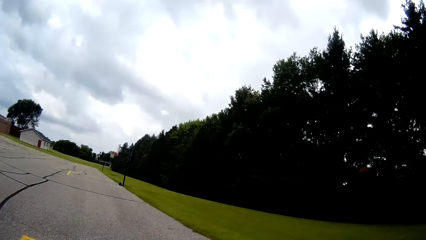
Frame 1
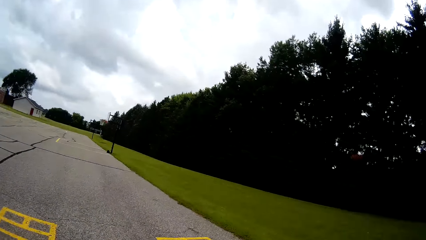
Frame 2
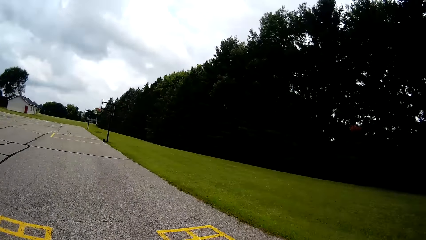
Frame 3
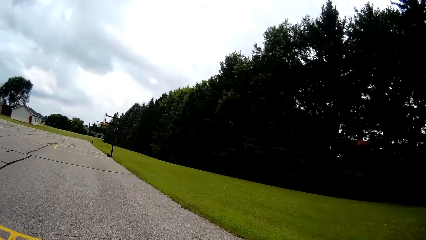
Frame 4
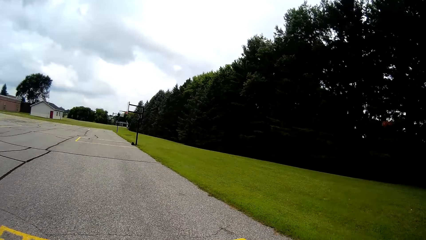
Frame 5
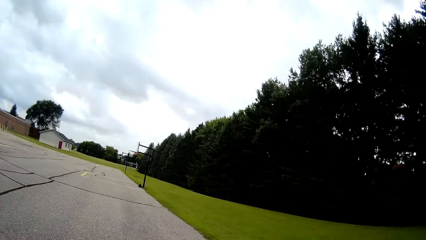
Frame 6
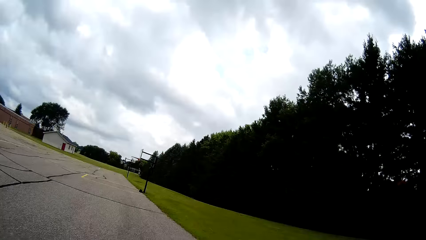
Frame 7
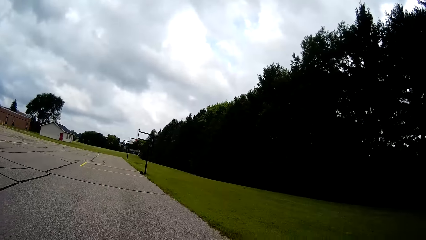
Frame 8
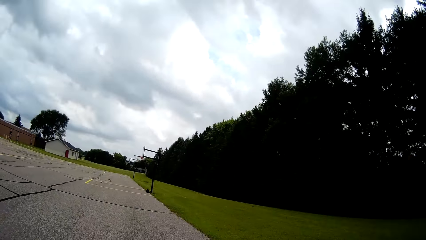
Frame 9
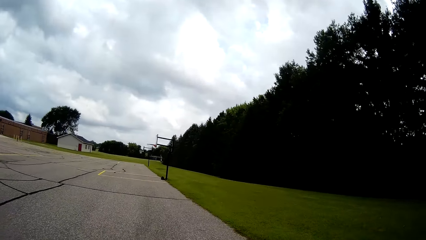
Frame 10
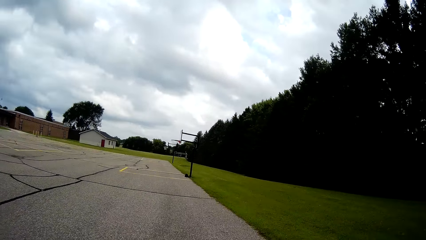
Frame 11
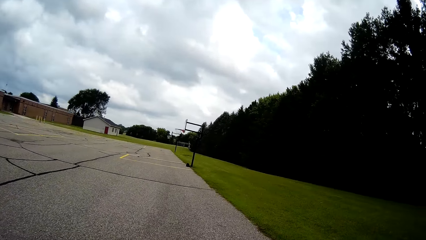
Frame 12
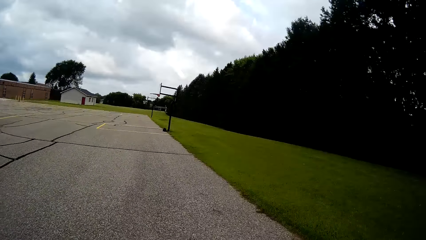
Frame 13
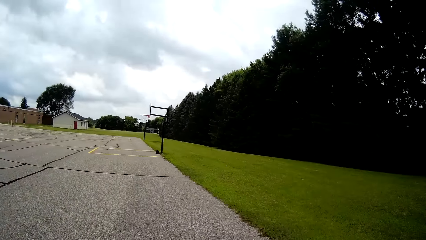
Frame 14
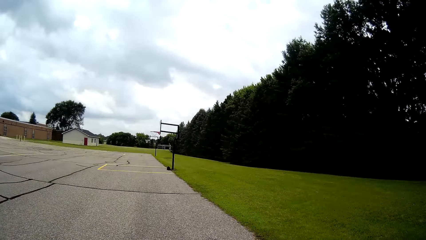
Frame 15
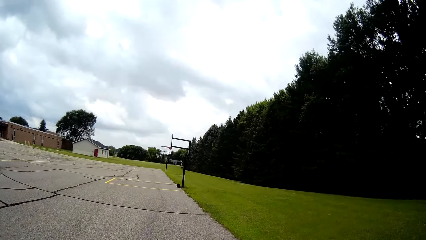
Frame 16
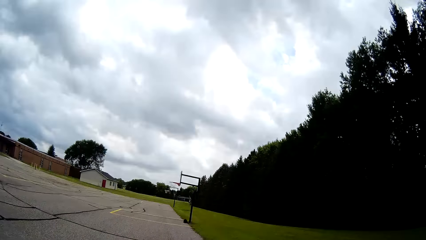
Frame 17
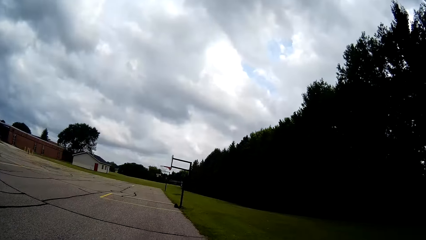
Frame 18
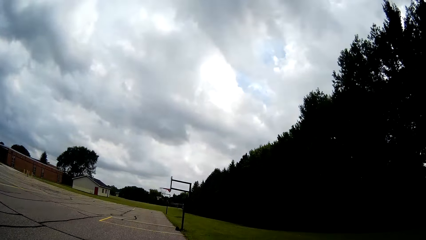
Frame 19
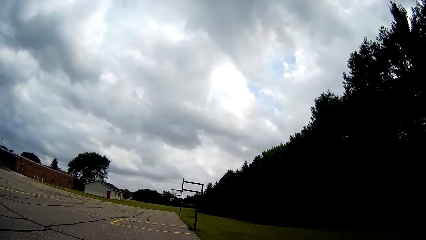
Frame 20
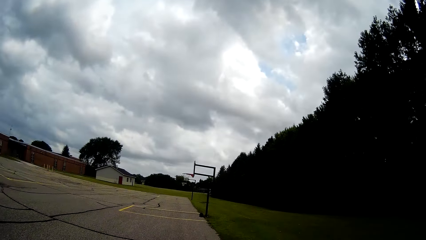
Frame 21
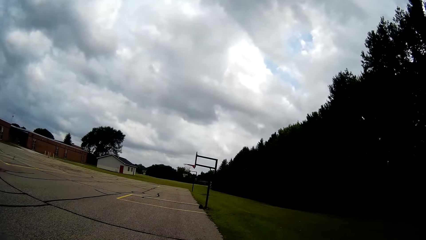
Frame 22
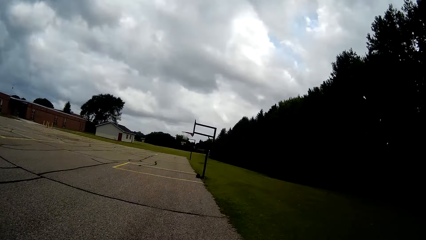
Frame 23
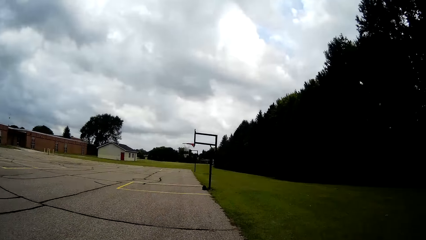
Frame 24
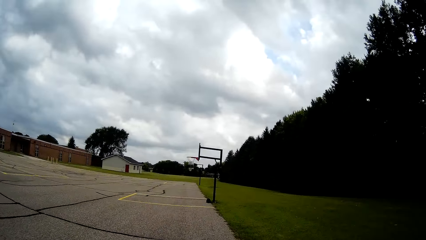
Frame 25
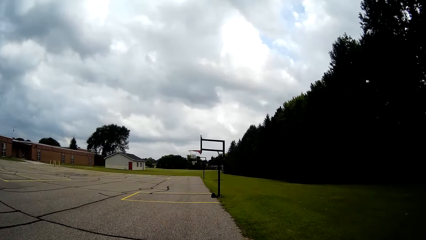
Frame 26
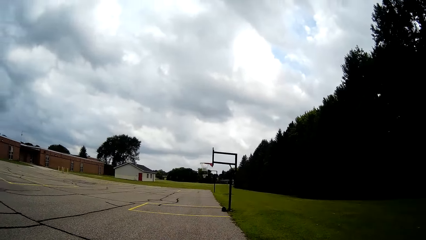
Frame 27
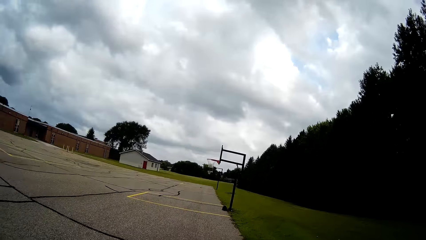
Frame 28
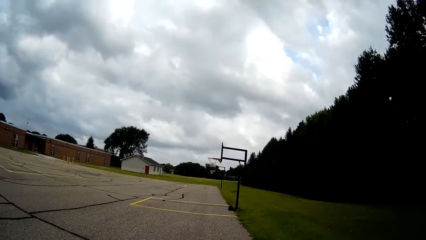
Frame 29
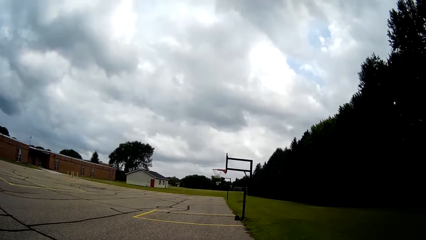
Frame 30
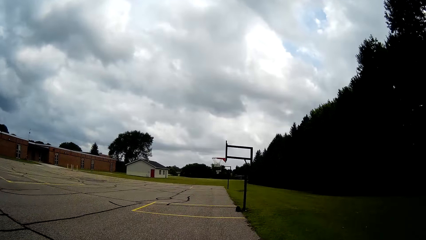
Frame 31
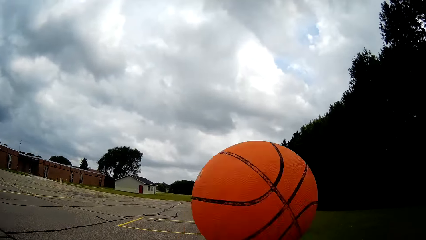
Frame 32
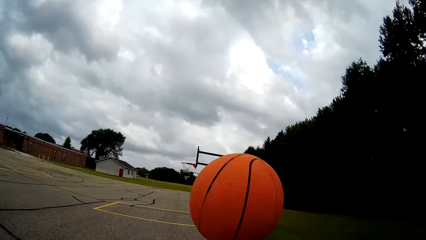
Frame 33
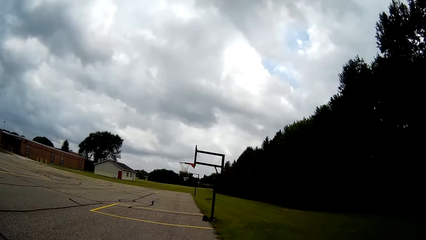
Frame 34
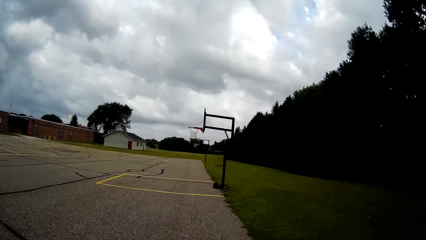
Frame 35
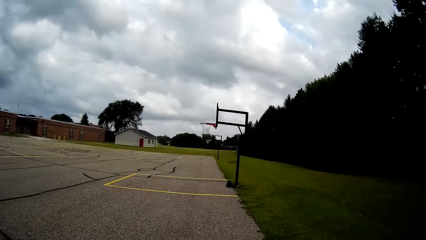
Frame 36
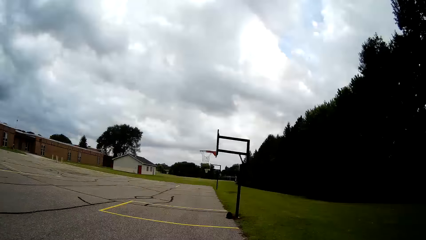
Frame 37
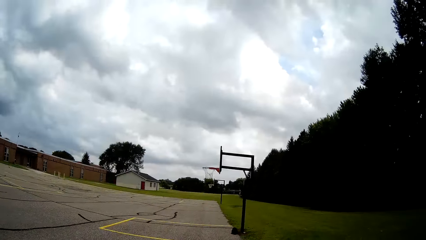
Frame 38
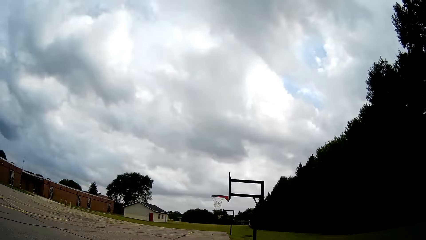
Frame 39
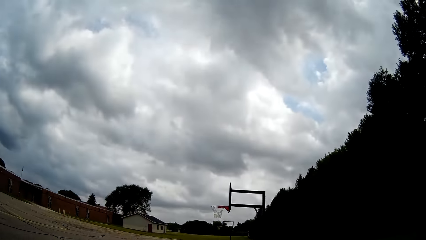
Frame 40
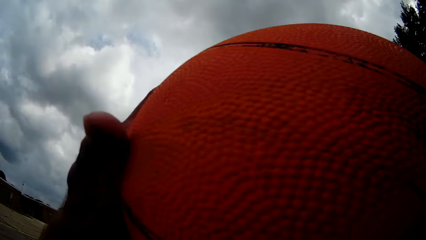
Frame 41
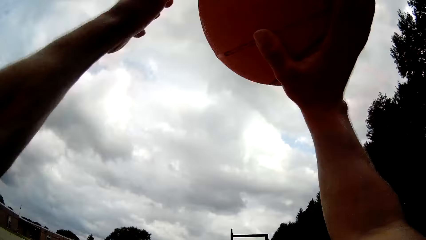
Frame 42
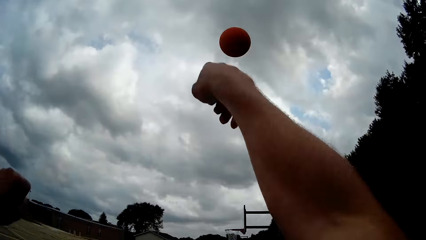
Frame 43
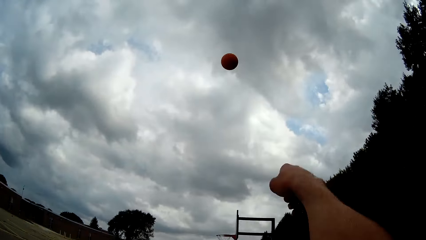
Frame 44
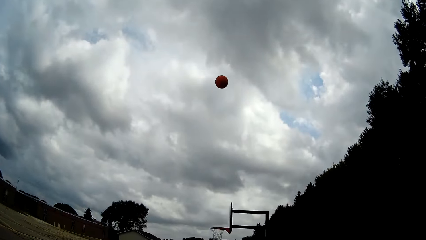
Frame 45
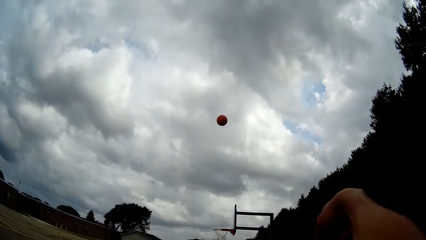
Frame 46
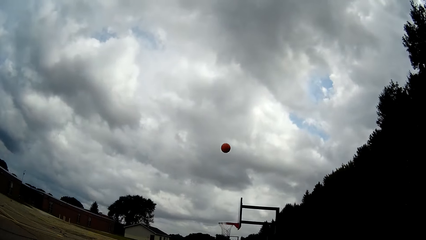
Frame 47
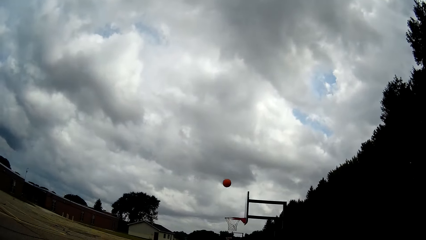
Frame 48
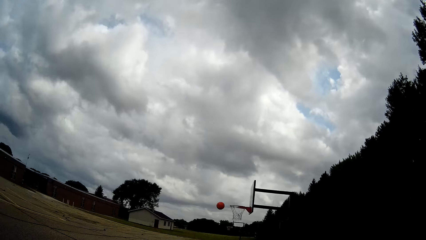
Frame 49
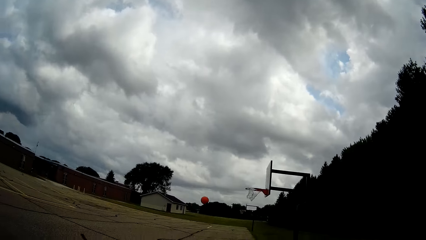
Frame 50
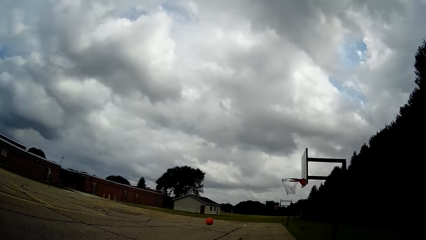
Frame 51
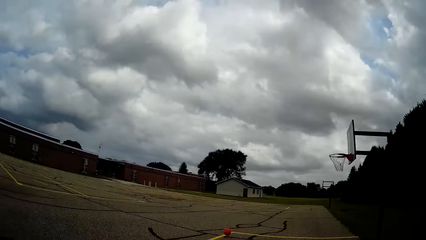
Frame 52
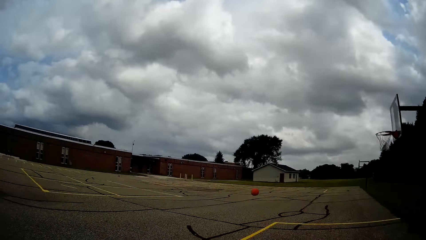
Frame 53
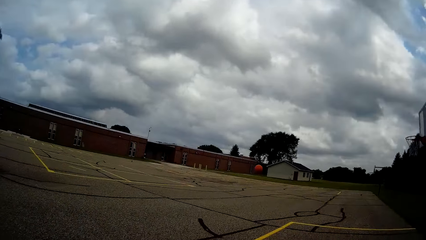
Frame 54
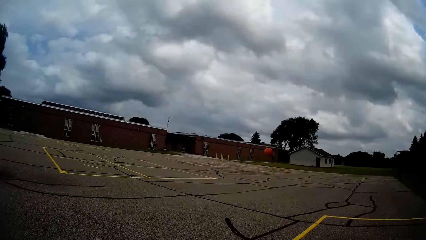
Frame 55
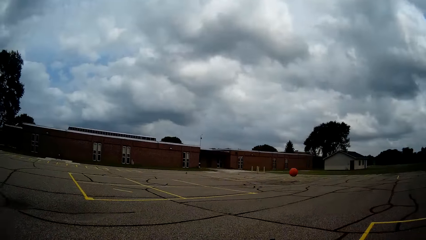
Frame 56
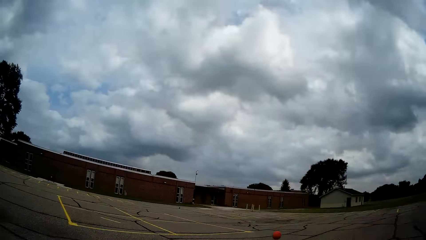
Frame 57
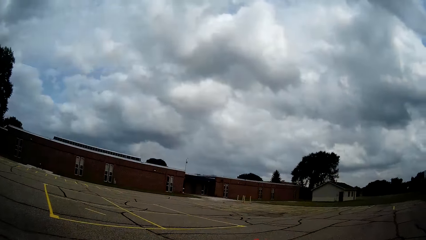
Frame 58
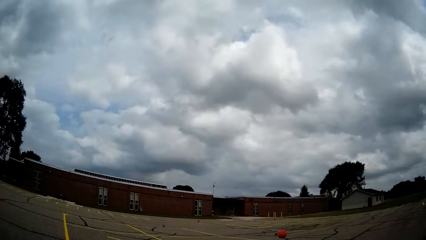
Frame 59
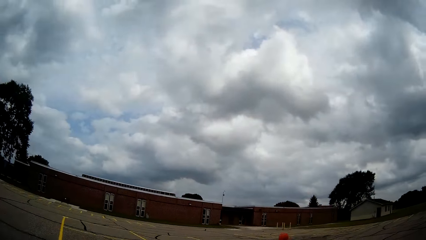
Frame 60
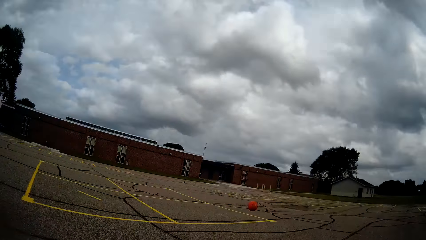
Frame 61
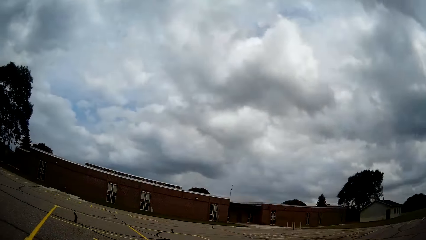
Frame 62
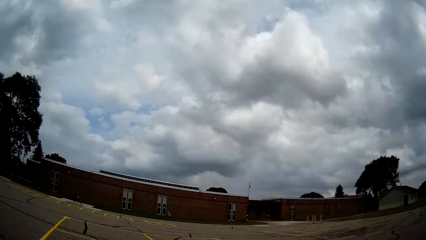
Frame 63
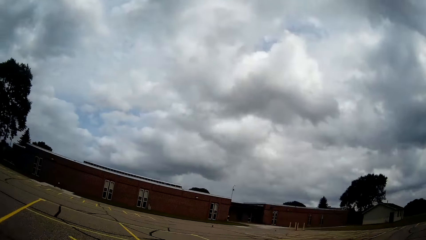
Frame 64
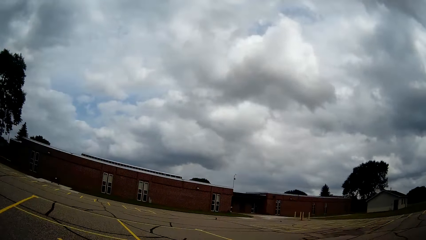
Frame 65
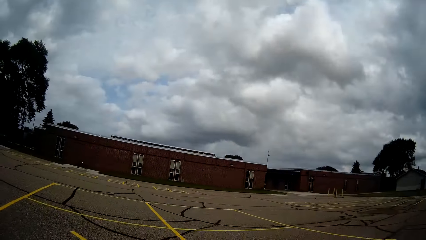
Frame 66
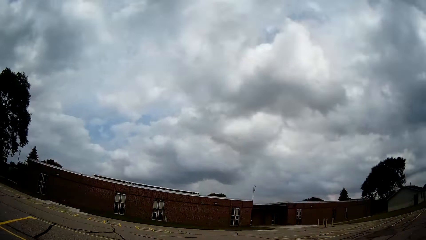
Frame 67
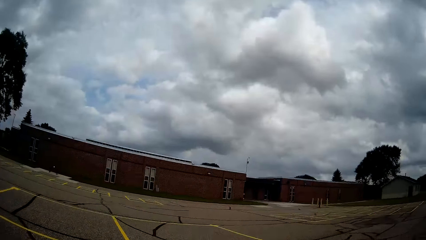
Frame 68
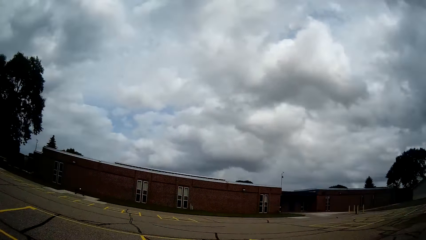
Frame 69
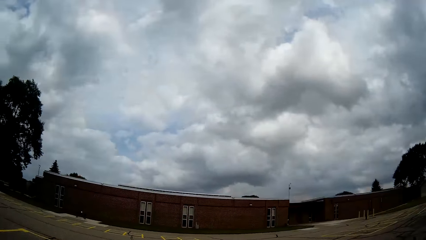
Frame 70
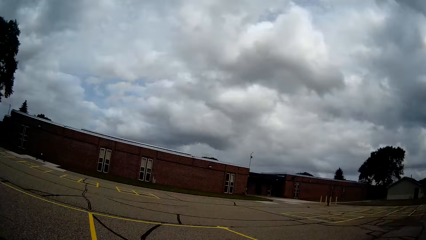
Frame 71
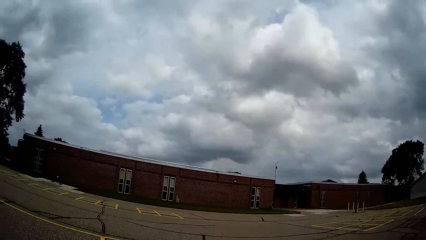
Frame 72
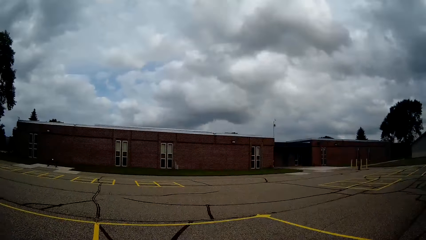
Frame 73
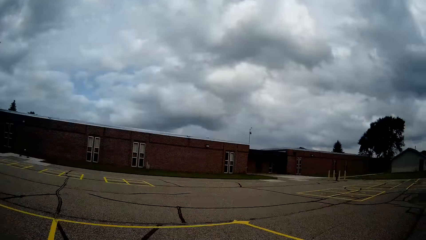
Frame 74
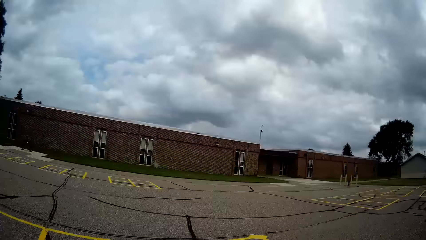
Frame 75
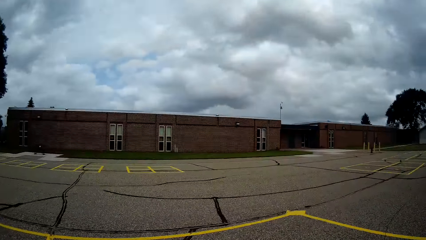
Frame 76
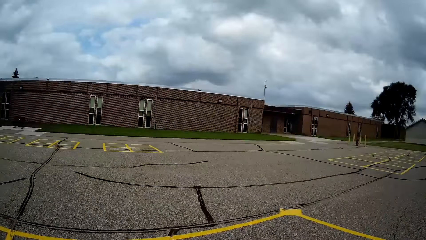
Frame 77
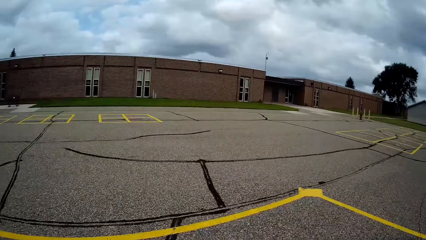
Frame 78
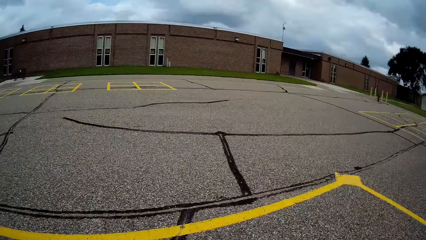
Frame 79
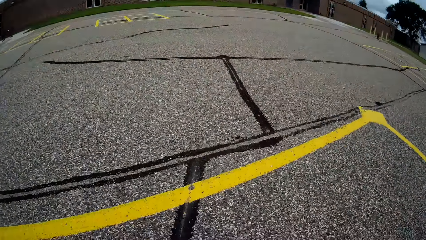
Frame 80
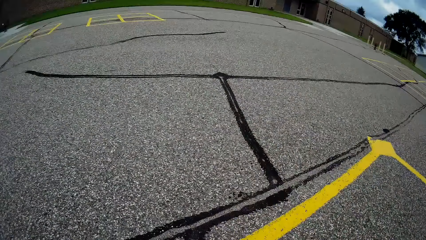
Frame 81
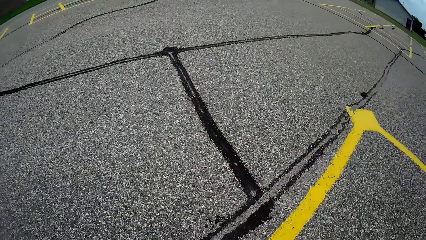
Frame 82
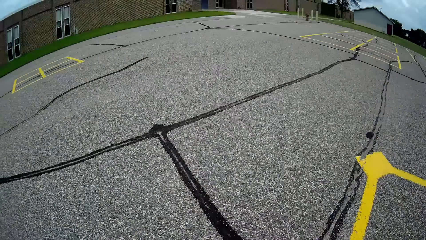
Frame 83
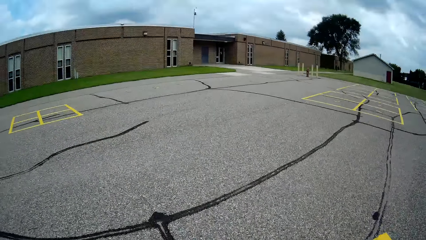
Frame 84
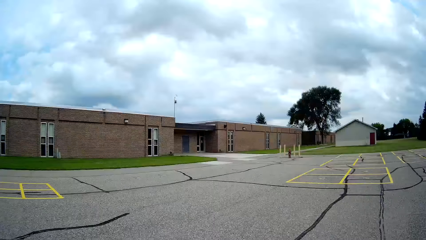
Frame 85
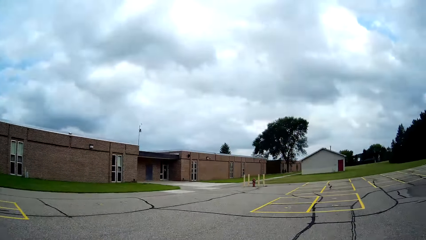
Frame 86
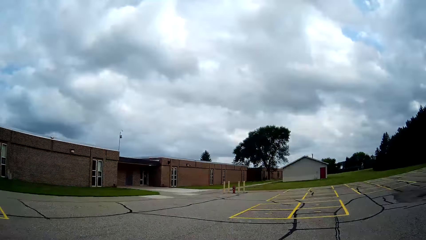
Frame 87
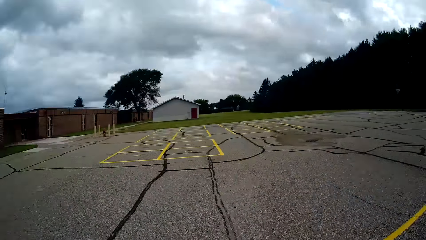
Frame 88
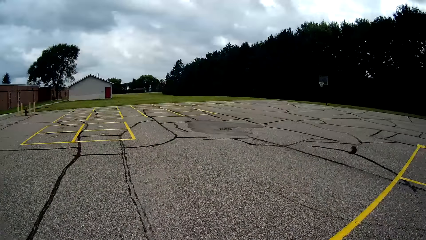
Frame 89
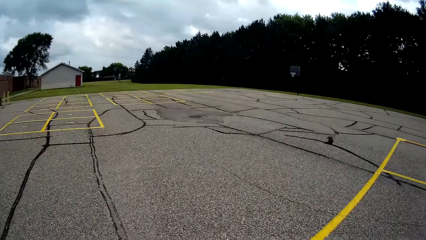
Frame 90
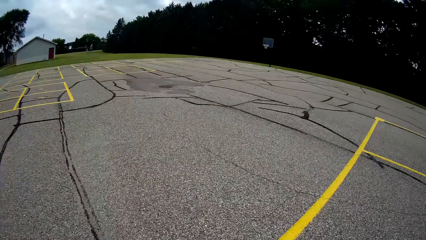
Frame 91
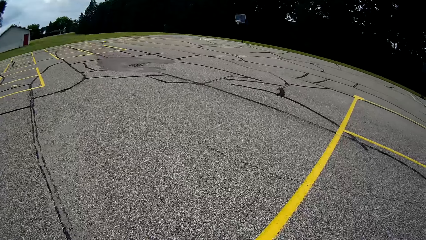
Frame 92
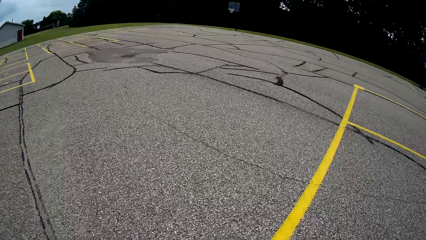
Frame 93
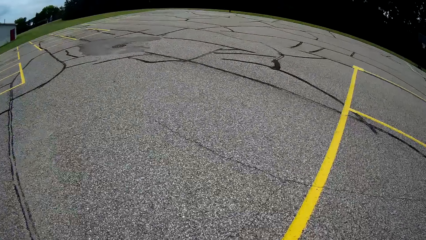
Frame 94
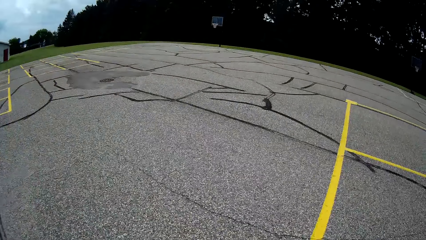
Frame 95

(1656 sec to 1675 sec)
The camera wearer walks towards the net. He throws the ball up. He bounces the ball on the ground. He throws the basketball with his two hands towards a basketball net. He runs after the ball. He picks up the basketball from the ground with his two hands.
